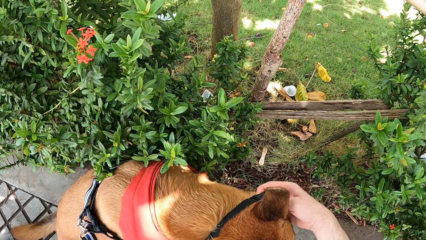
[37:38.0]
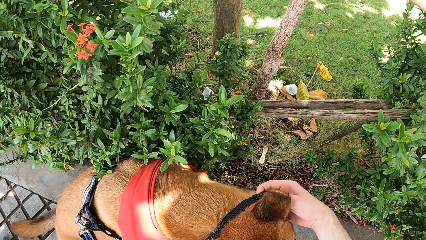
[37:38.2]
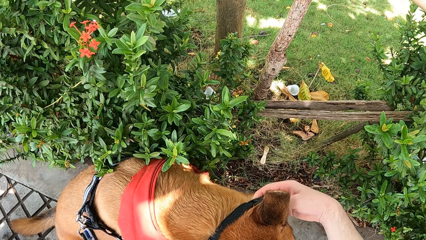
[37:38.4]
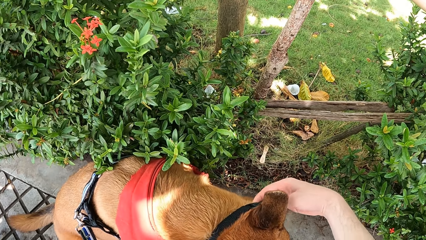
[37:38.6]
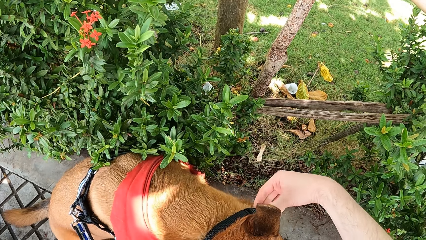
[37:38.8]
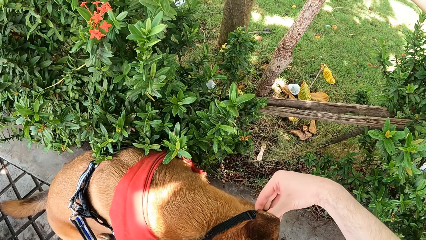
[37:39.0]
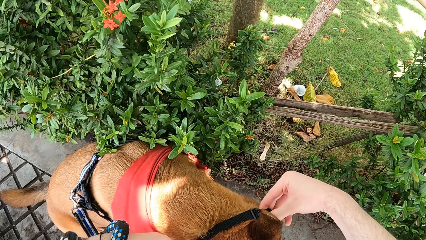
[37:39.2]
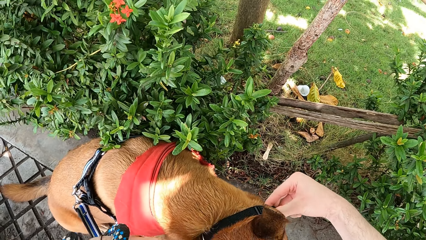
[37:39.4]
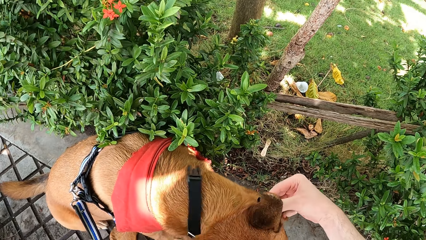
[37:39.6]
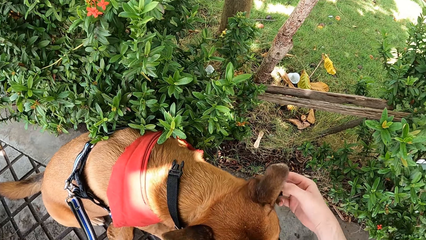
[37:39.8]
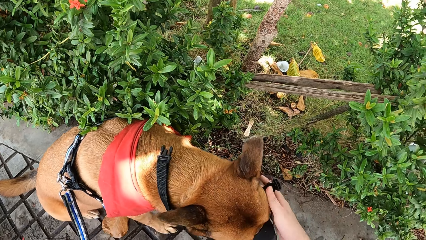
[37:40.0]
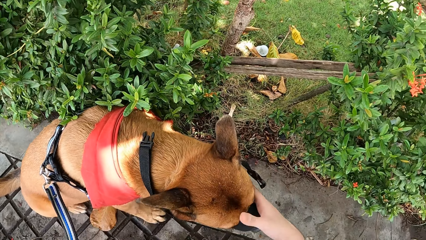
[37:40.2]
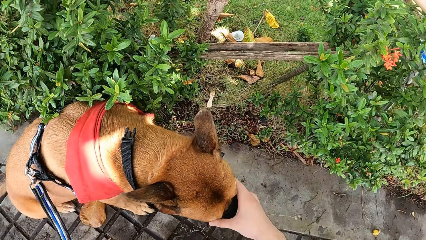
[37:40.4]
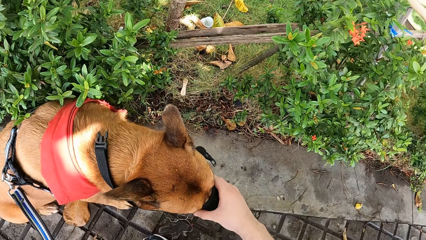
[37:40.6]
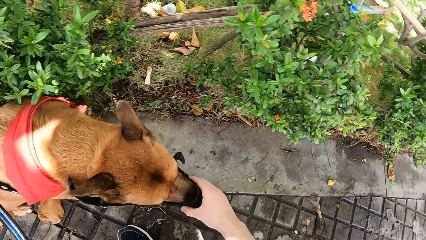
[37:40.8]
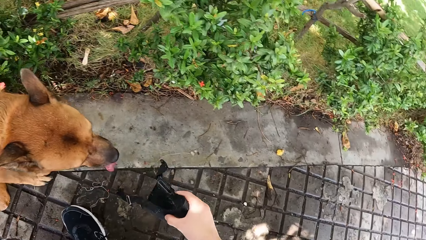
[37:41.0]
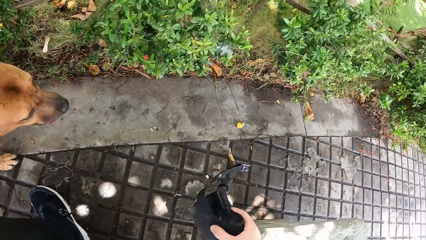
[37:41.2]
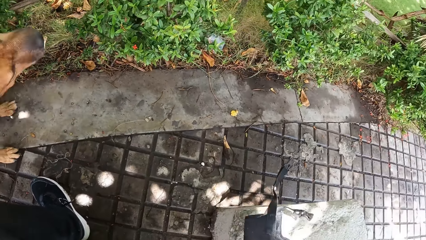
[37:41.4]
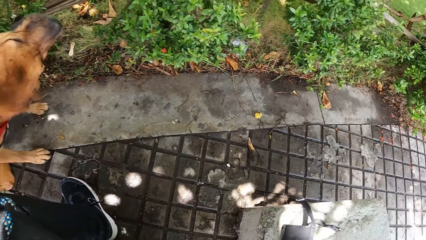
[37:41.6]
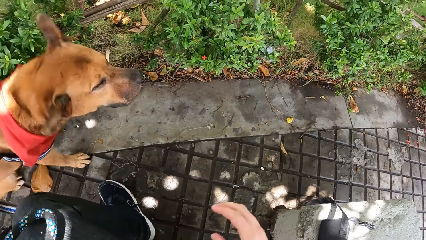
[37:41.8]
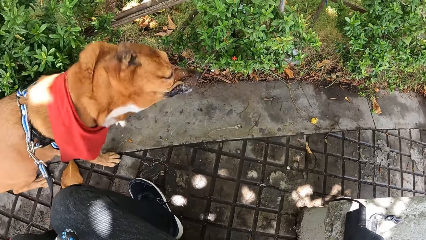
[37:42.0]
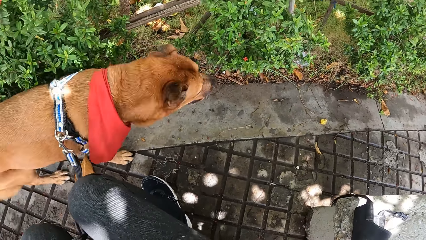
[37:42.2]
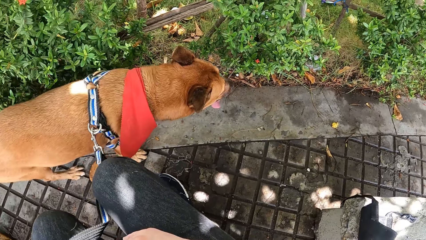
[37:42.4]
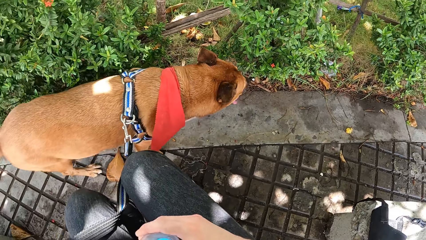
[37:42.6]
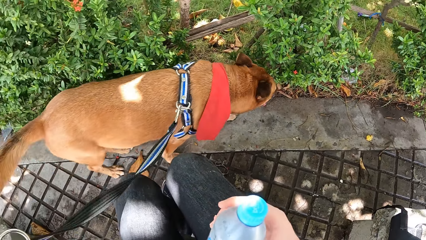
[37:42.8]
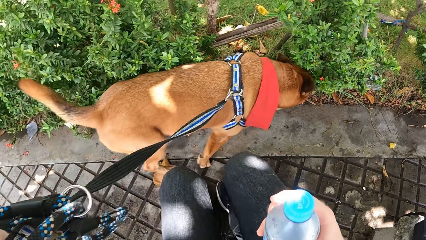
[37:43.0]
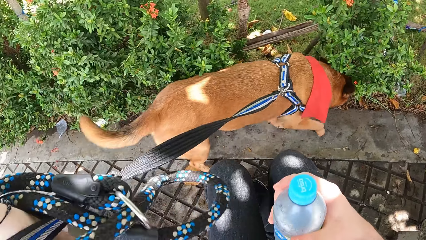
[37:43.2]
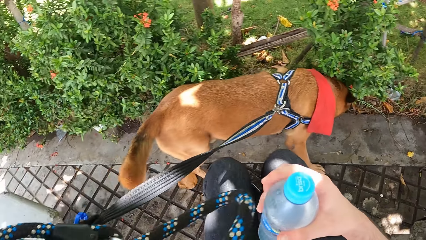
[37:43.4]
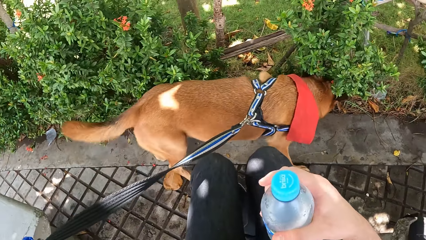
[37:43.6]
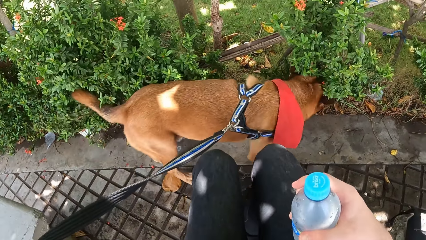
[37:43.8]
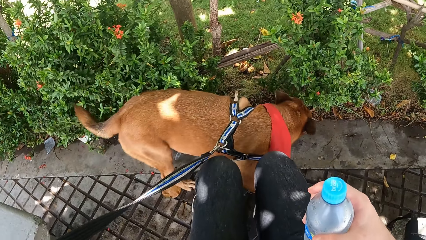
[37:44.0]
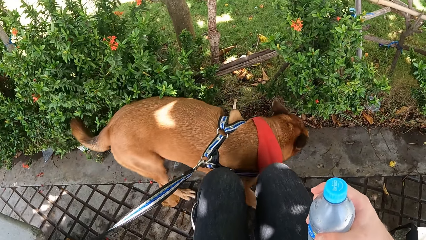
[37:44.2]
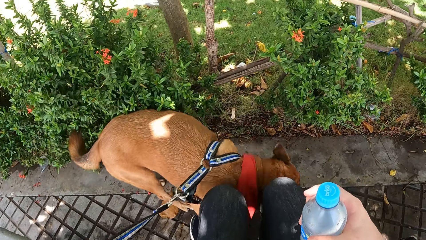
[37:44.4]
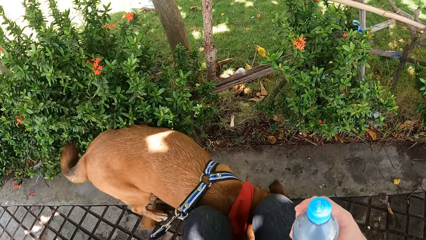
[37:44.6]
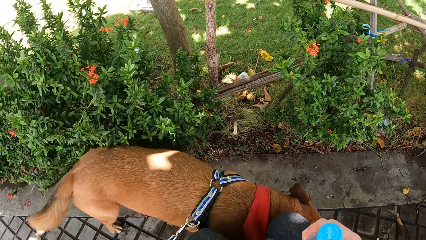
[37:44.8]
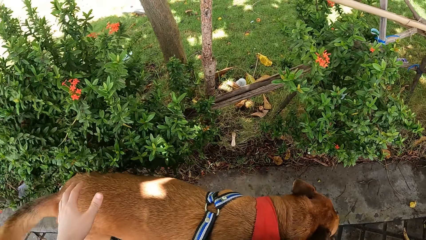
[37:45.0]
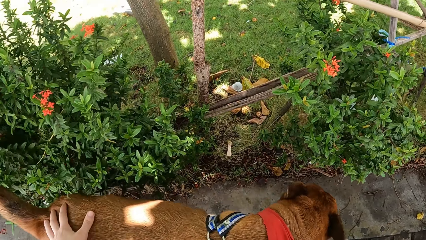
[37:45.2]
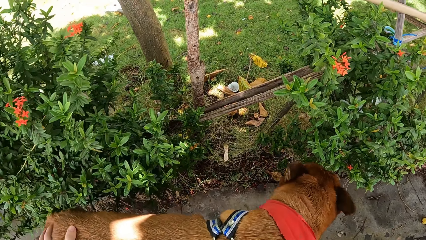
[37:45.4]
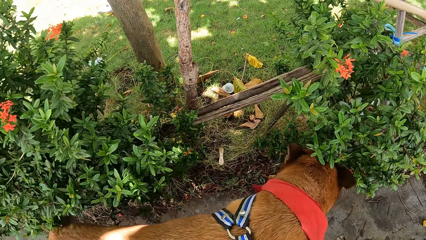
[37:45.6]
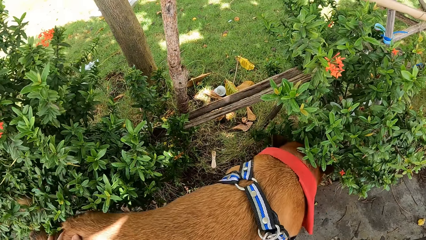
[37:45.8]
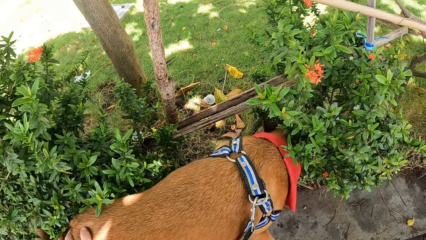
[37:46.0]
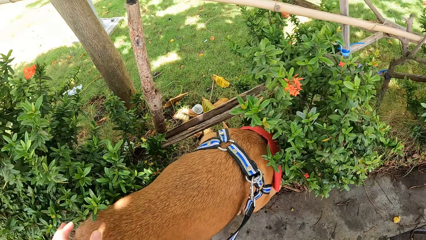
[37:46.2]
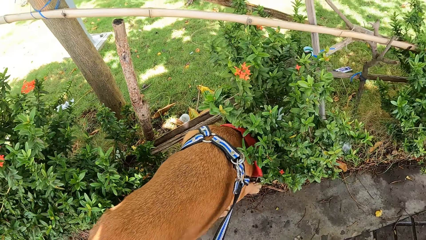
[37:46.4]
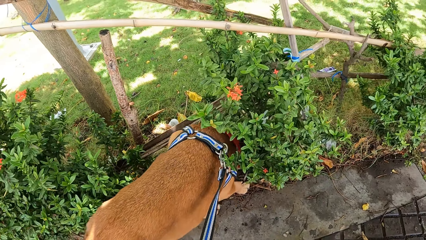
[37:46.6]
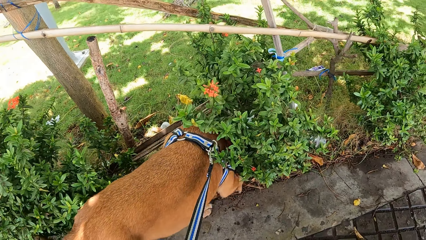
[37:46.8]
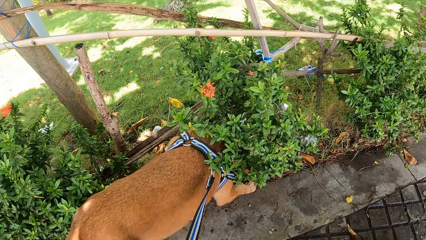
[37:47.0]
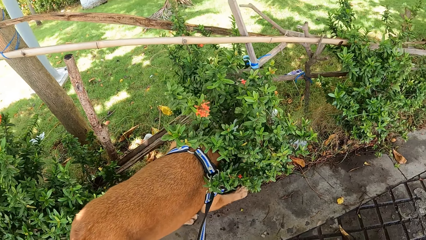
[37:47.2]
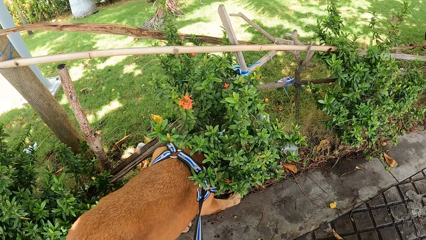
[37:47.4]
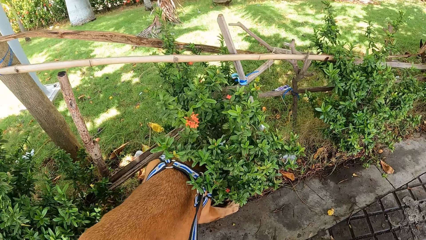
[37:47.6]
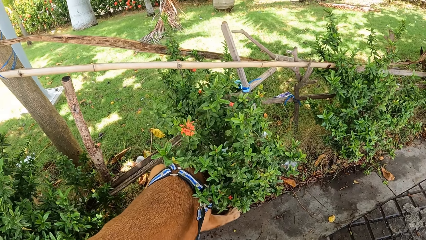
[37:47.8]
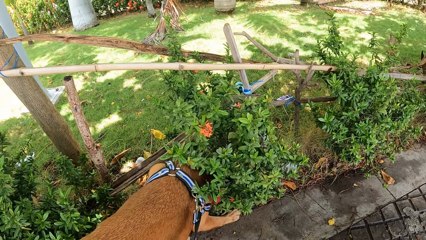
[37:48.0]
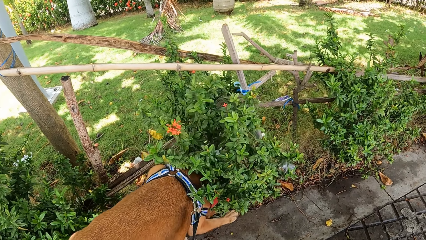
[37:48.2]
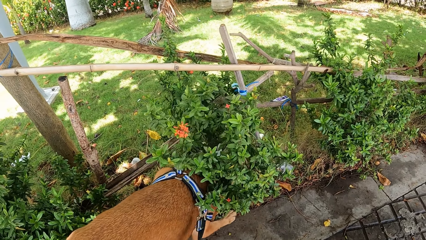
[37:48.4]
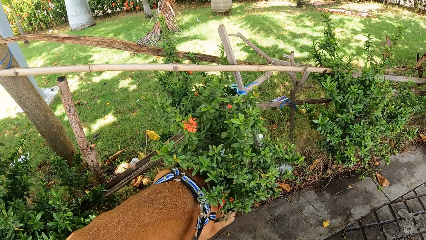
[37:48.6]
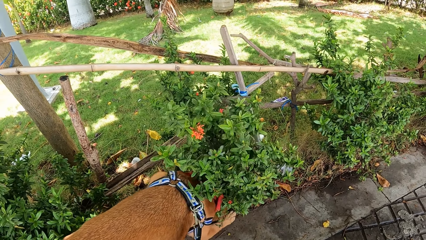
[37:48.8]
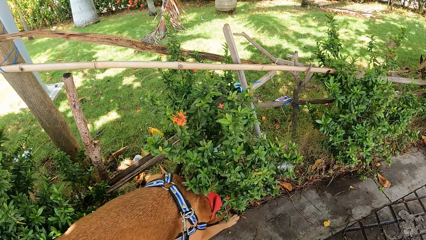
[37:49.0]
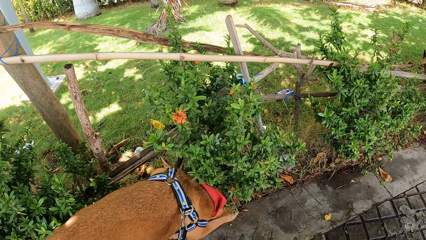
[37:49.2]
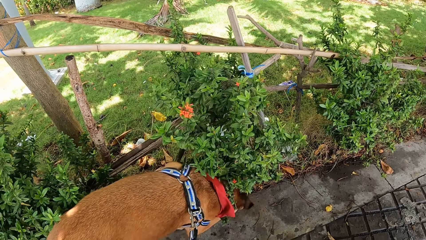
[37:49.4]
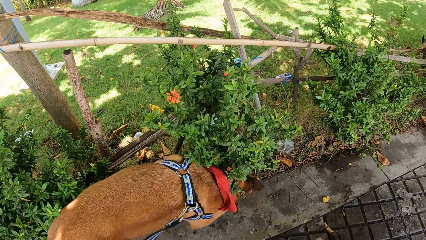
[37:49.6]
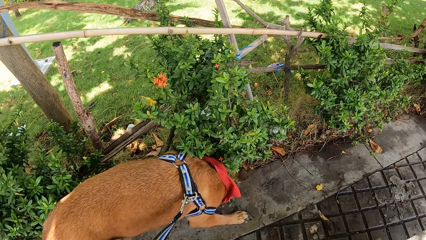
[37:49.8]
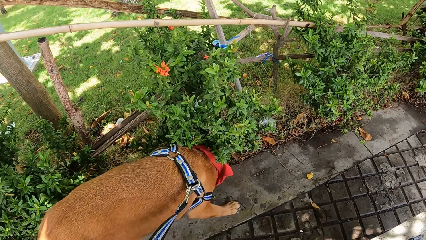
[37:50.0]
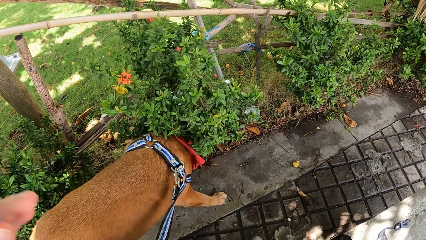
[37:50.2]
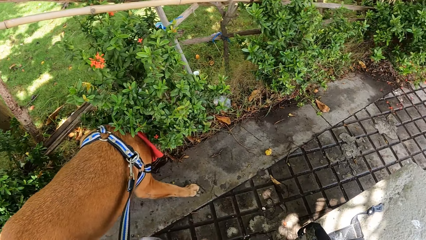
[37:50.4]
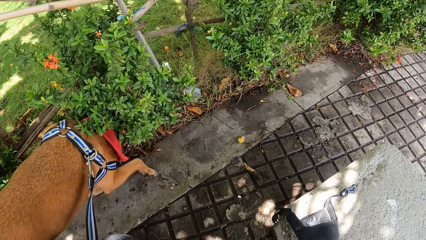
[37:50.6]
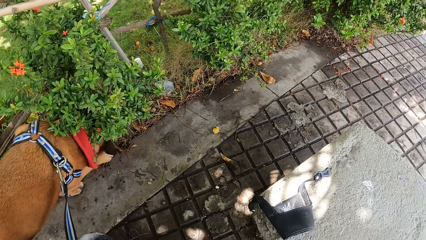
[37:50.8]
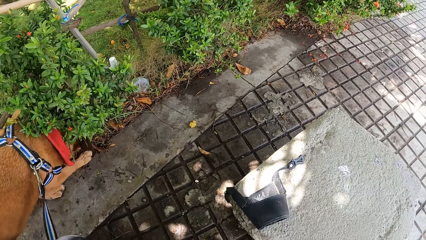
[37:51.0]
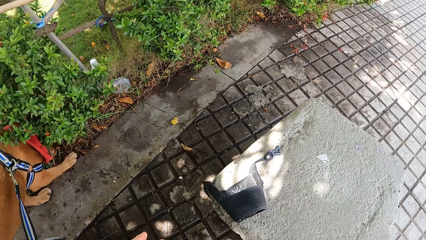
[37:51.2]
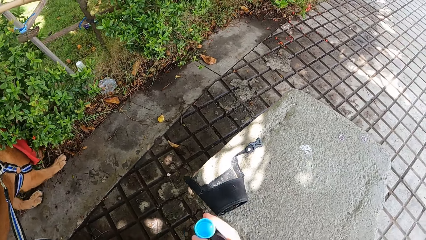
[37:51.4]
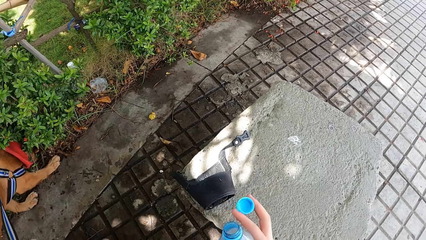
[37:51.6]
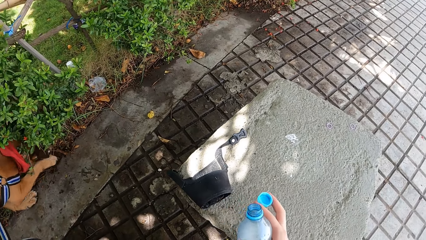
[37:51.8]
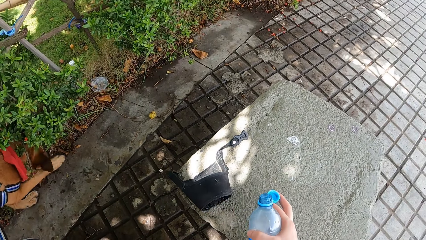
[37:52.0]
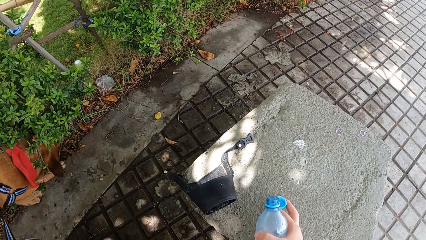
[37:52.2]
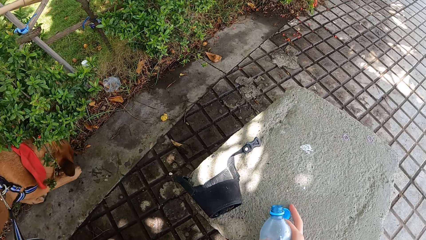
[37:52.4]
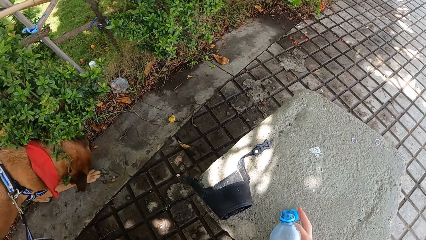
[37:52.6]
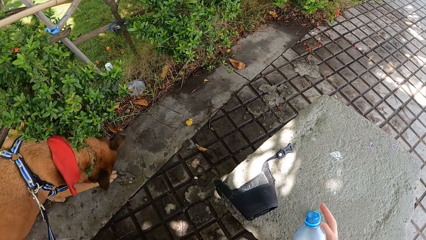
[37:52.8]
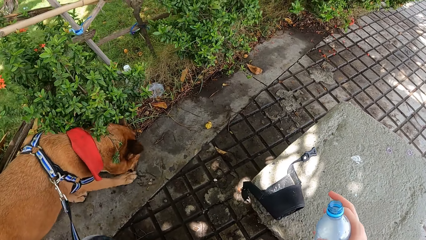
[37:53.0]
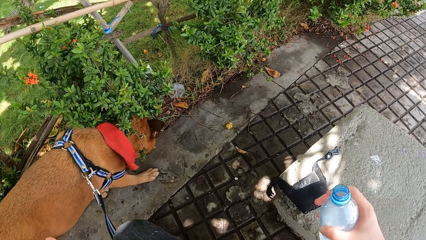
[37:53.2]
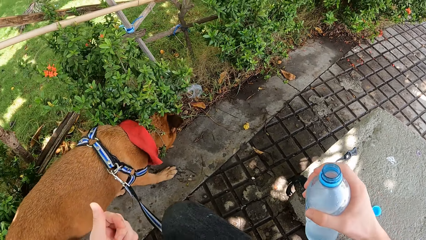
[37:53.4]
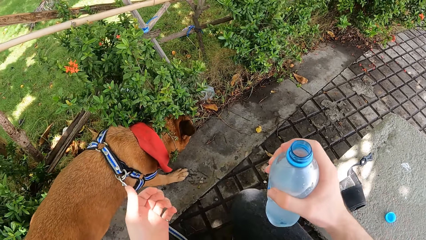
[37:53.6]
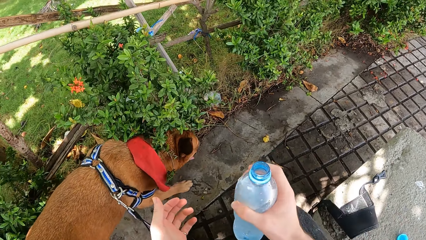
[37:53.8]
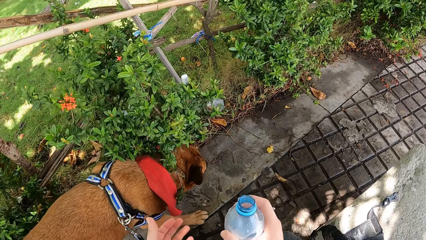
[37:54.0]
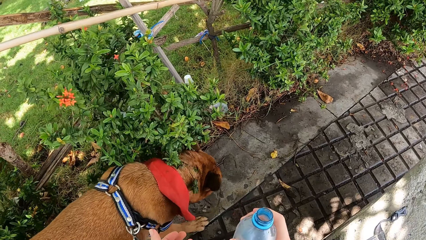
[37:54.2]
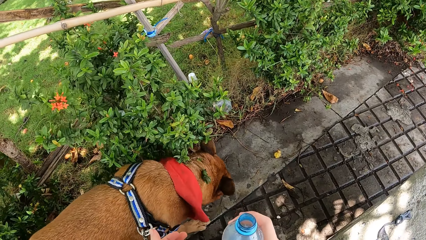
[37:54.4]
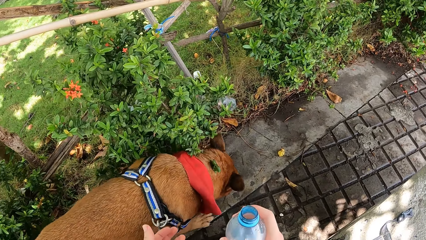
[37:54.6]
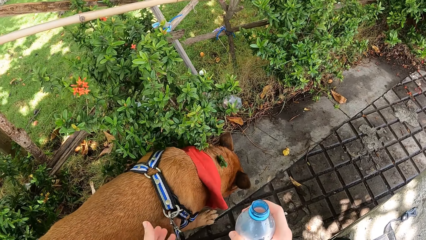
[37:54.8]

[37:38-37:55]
The camera wearer places a muzzle on a rock. They stare at the dog. They pull the dog belt. They place a bottle top on a rock.
